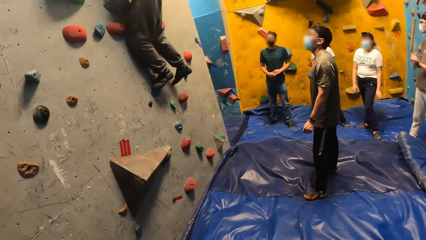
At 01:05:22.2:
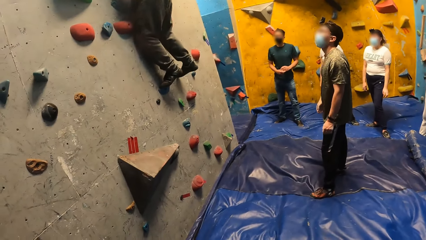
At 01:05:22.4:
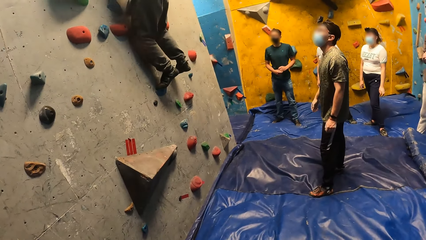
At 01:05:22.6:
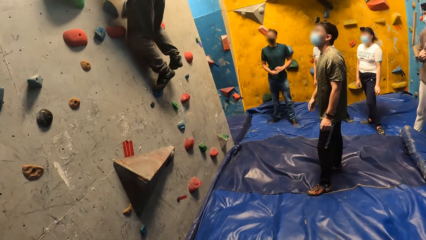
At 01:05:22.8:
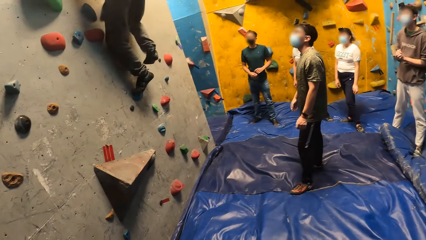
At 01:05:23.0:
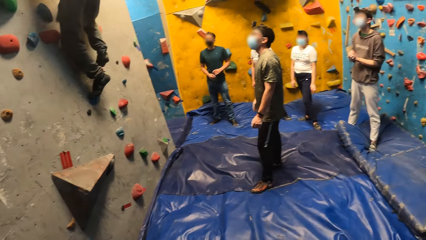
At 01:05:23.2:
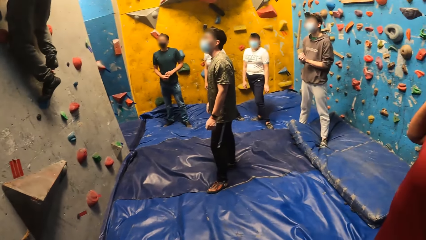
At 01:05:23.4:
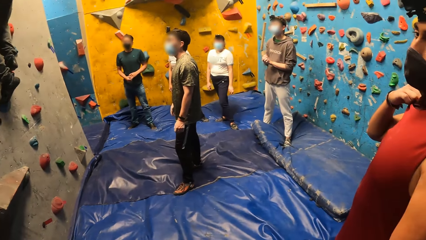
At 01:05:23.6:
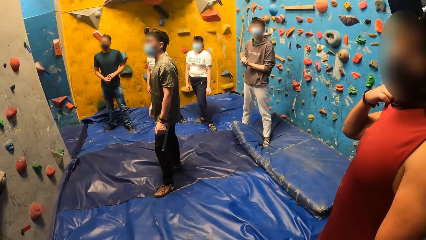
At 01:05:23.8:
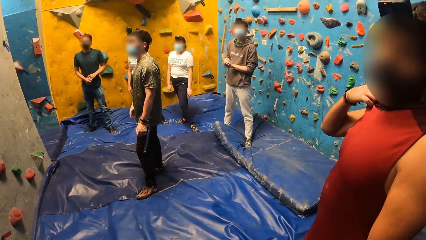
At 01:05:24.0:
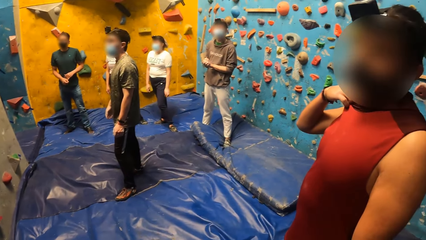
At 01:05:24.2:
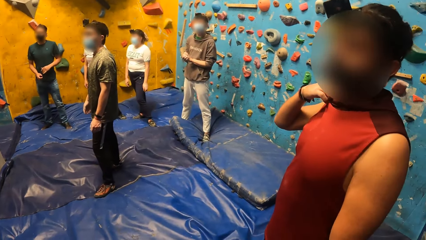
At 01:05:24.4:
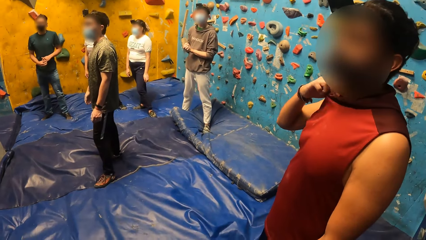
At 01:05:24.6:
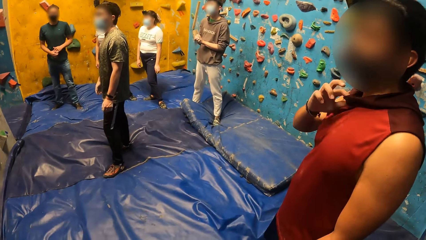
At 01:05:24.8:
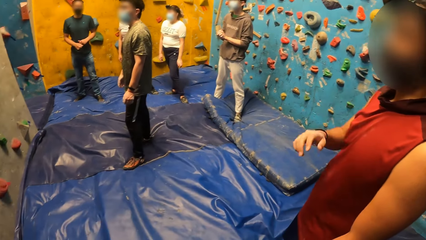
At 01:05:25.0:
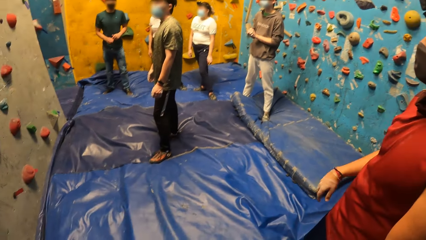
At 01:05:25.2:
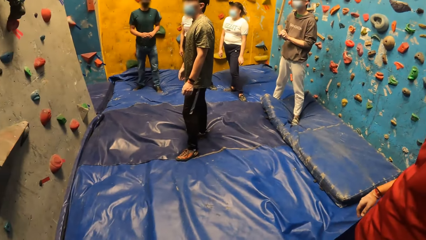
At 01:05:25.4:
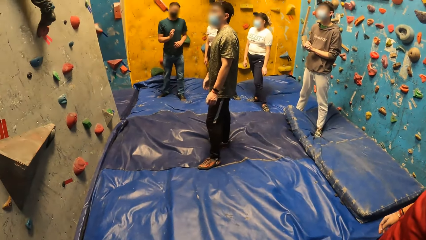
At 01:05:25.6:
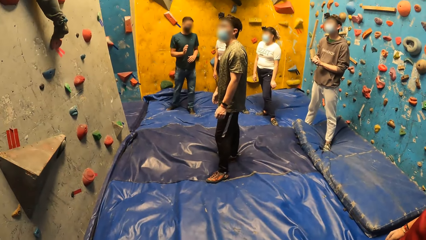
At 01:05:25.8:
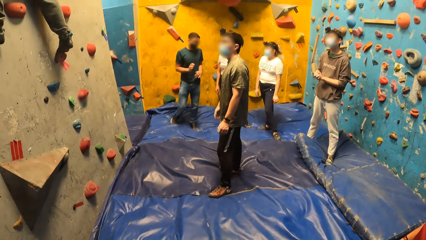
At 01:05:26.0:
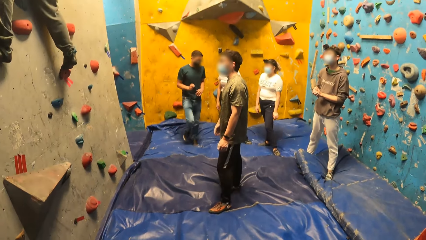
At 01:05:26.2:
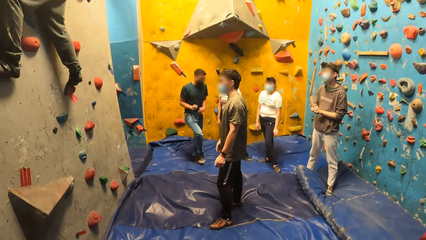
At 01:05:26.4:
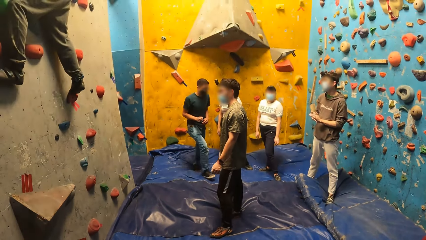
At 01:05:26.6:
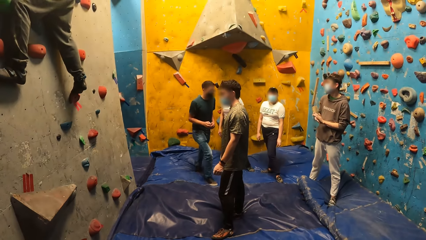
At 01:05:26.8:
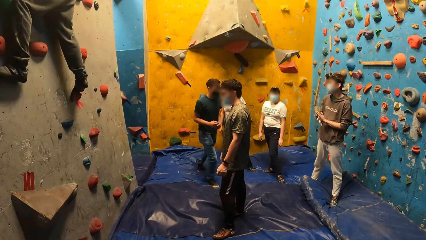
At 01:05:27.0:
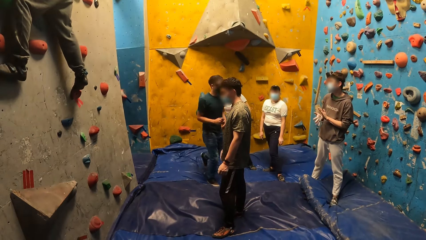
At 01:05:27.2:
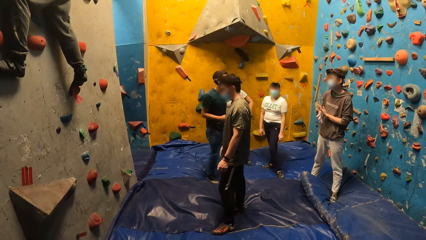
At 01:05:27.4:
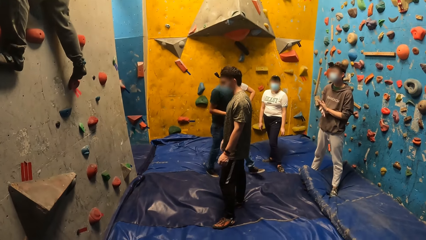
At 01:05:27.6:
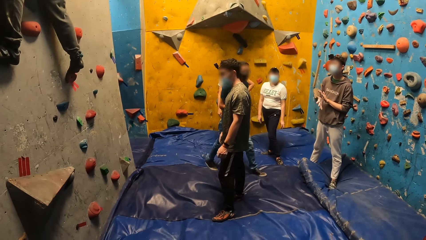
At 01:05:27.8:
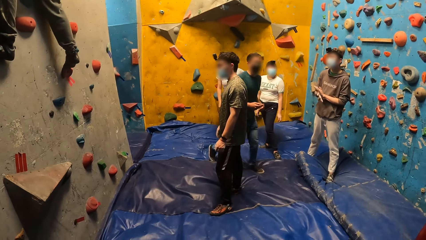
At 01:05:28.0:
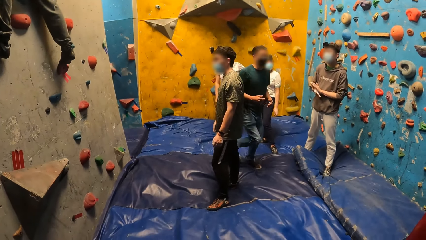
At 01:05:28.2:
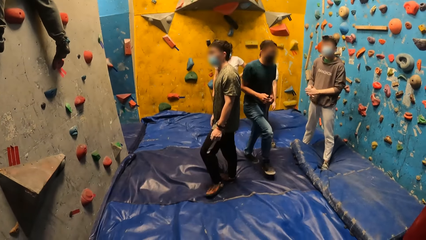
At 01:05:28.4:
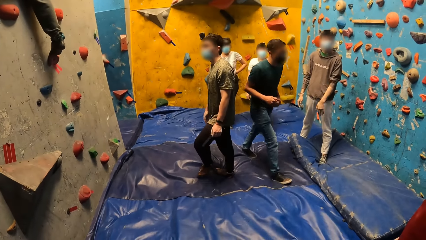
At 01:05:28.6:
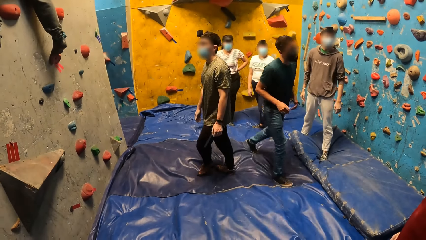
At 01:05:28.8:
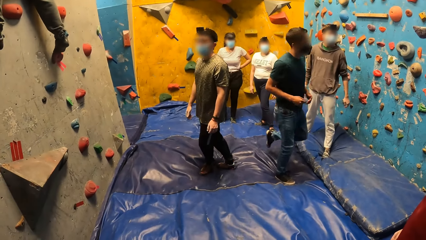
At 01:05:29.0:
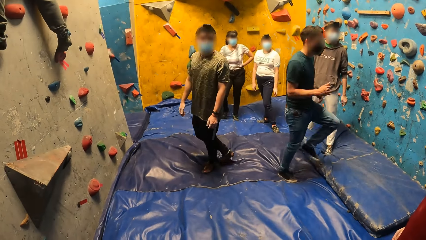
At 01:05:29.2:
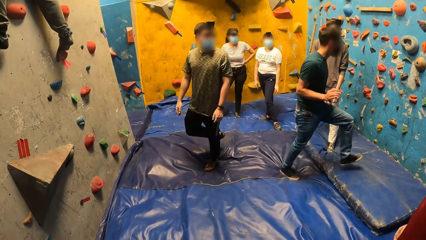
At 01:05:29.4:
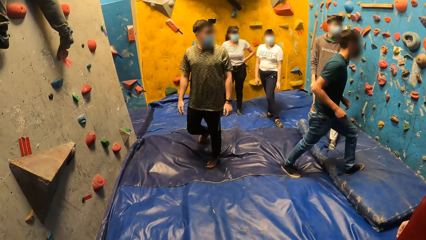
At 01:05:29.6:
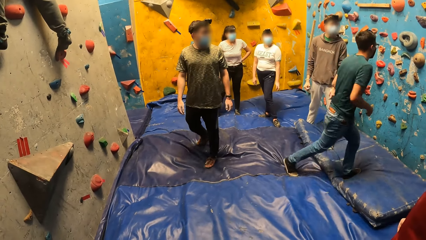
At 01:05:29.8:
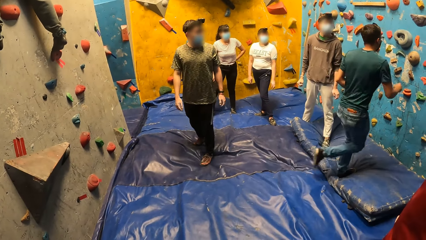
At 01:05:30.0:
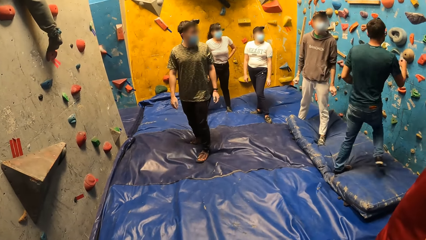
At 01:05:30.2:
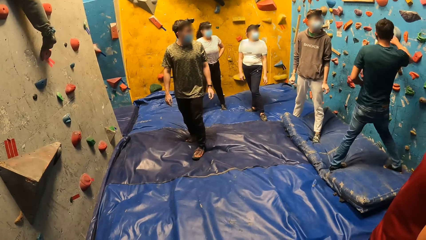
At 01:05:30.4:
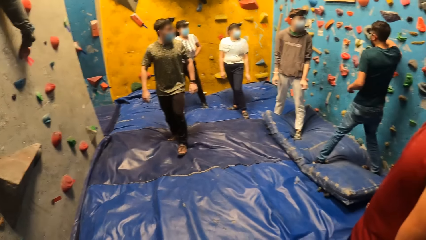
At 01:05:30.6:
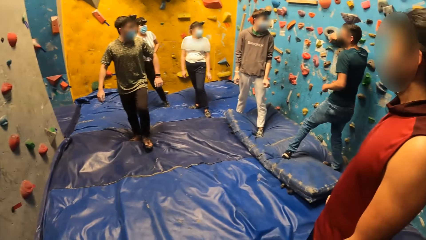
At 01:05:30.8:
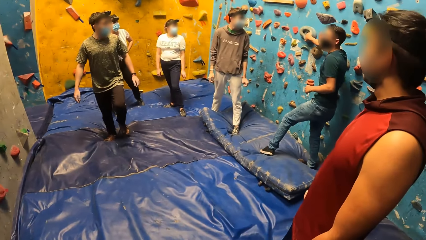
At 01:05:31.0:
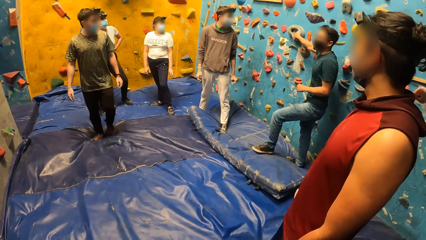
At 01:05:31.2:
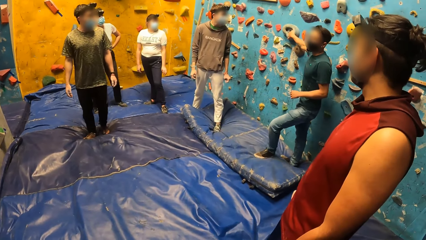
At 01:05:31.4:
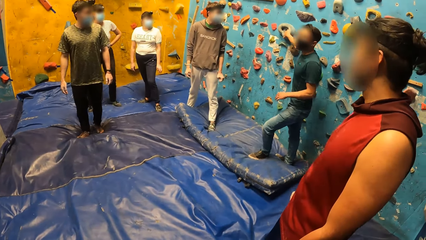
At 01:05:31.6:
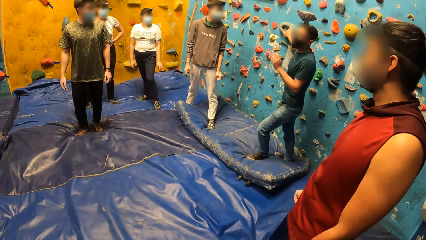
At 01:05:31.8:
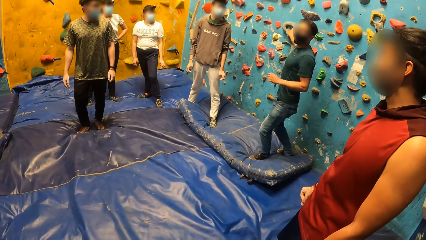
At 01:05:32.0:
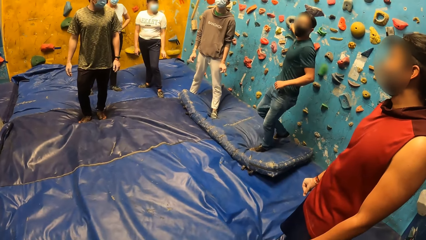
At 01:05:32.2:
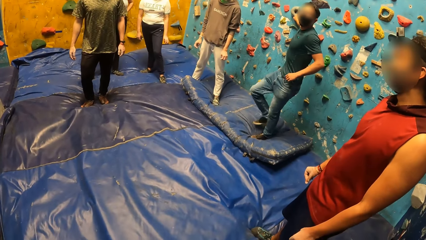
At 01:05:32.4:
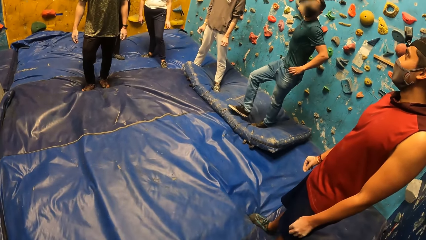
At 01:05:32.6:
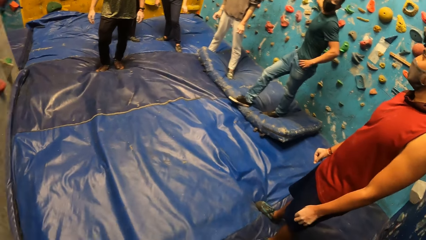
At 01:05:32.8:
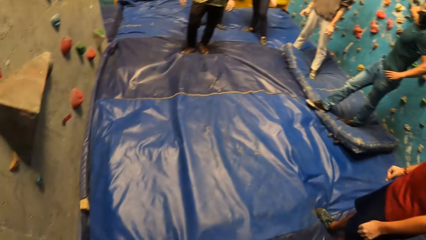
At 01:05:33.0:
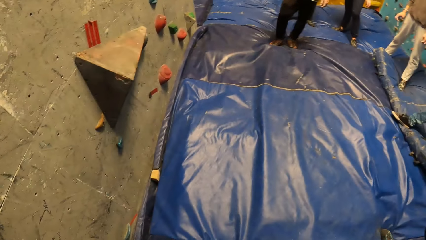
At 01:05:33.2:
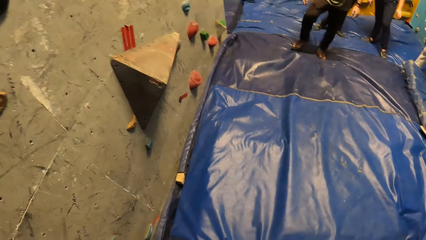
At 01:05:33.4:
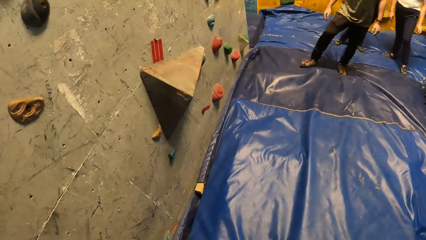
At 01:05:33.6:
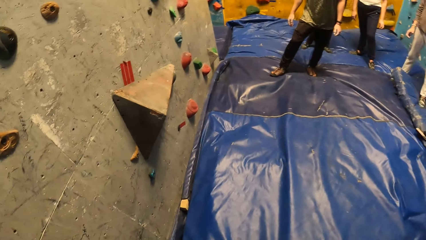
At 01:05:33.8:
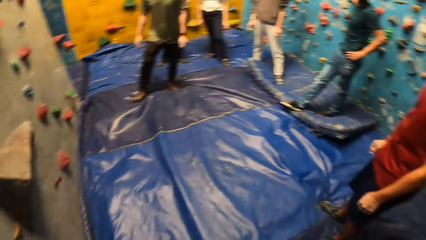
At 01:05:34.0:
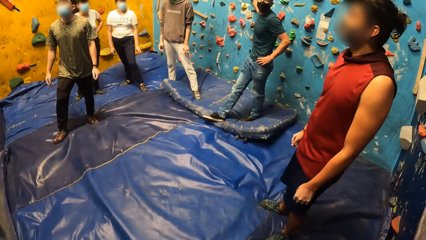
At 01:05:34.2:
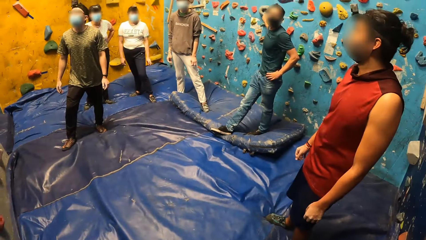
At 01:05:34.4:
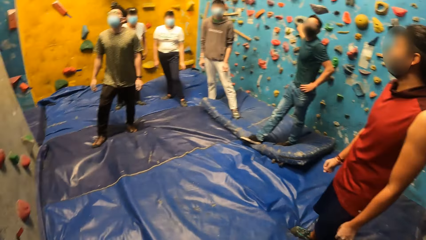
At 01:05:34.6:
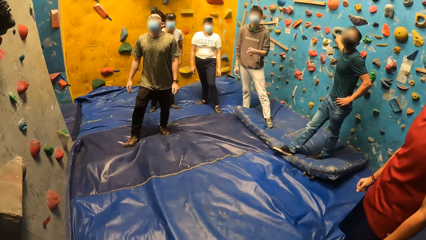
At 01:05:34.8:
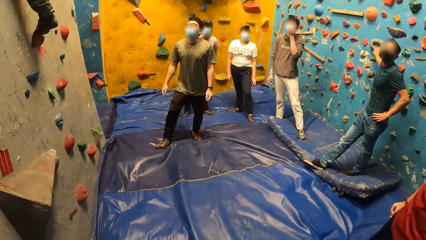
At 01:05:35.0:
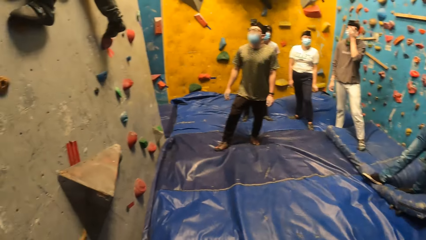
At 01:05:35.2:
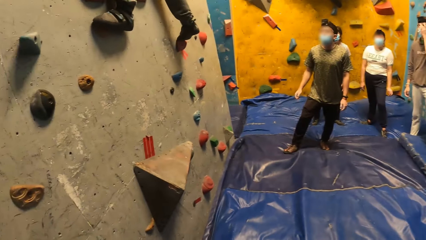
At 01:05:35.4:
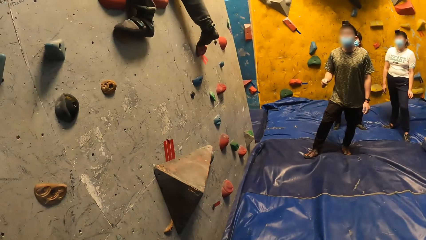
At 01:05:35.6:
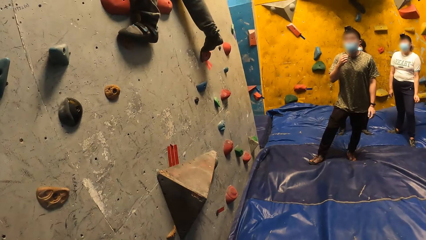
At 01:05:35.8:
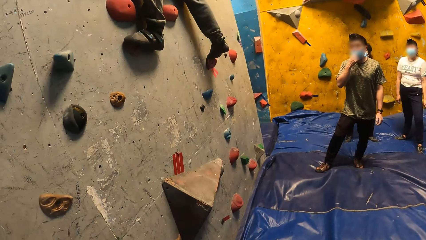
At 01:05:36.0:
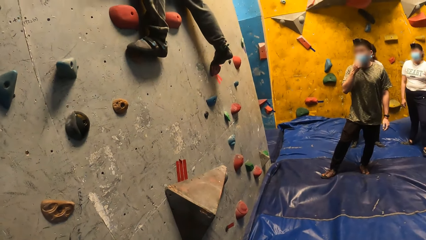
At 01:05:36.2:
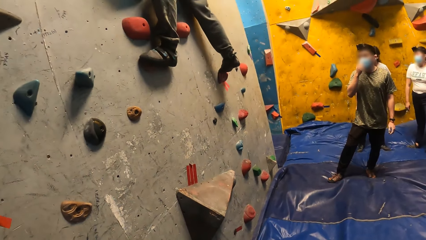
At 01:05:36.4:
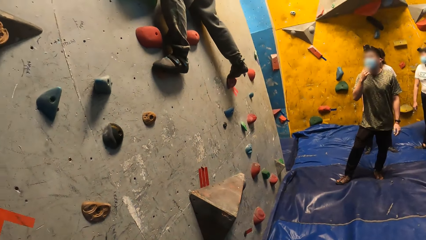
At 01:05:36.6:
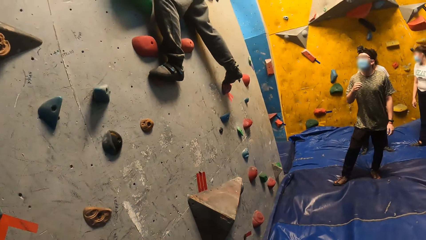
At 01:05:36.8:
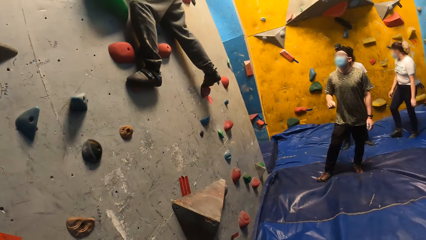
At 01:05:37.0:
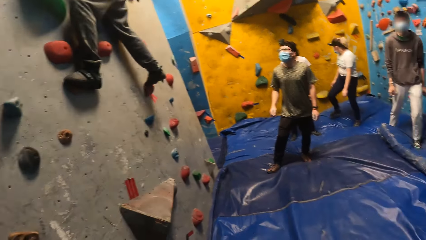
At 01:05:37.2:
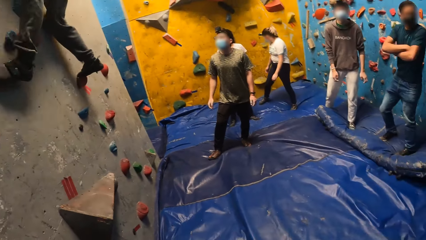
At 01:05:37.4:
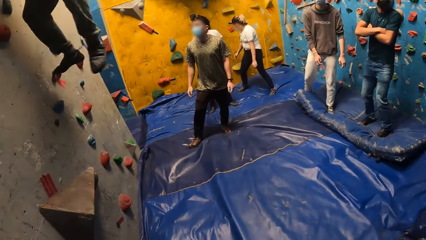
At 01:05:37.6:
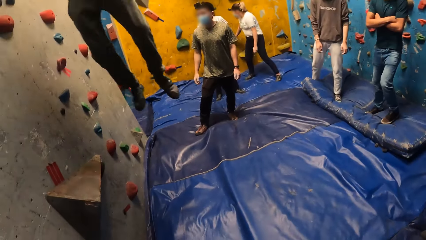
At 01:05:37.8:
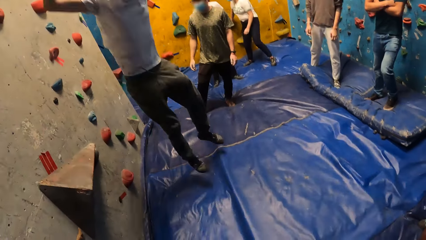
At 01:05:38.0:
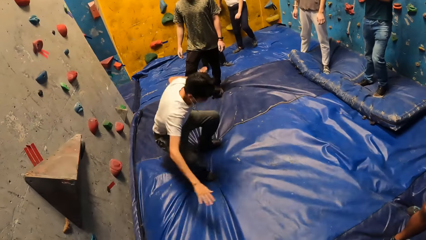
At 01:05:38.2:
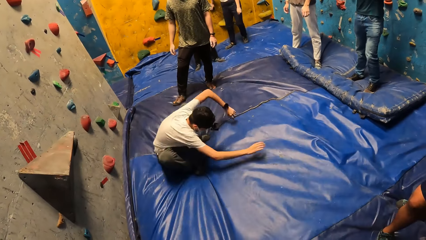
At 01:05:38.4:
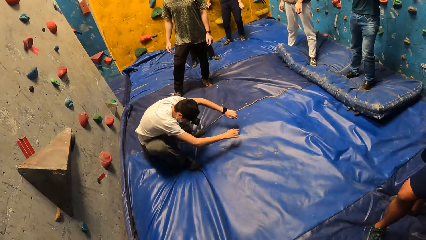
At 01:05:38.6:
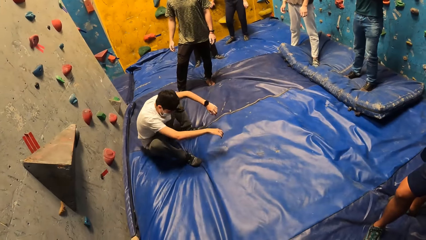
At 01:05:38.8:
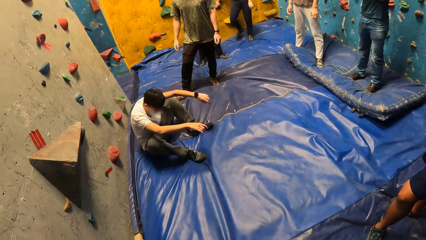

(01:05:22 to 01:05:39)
A man walks up the climb wall. Another man walks towards the climb wall. A third man claps his hands. A fourth man converses in the climb wall room. The first man jumps off the climb wall.
